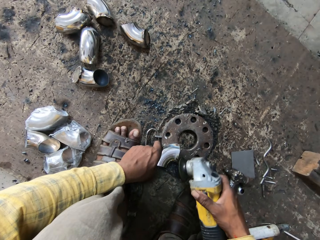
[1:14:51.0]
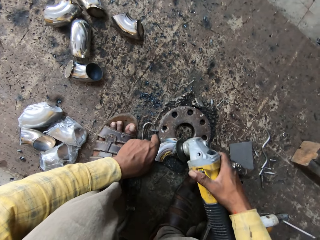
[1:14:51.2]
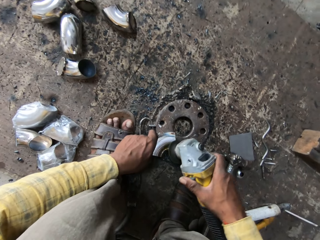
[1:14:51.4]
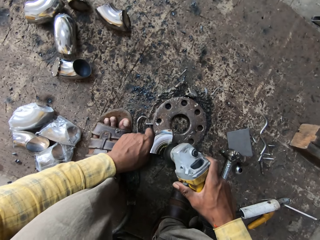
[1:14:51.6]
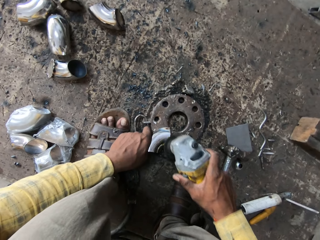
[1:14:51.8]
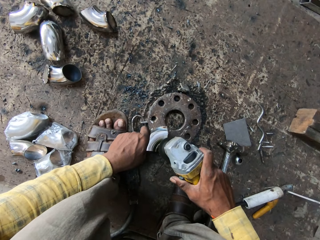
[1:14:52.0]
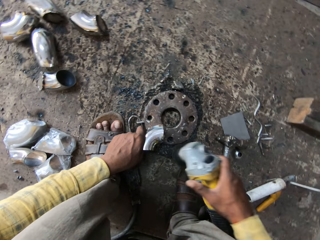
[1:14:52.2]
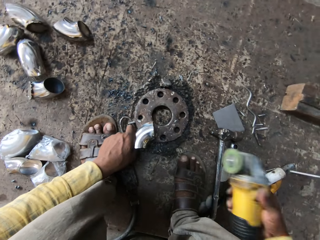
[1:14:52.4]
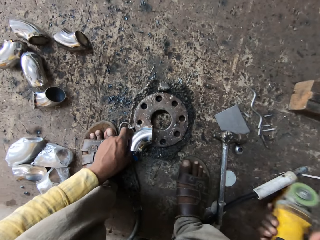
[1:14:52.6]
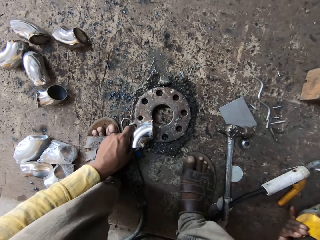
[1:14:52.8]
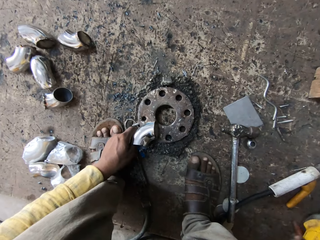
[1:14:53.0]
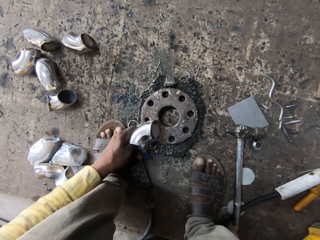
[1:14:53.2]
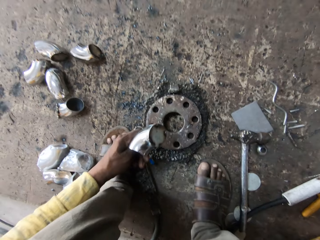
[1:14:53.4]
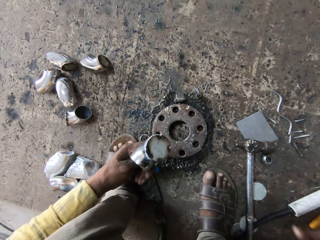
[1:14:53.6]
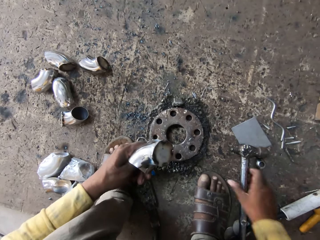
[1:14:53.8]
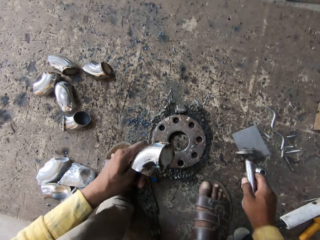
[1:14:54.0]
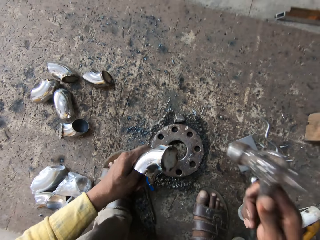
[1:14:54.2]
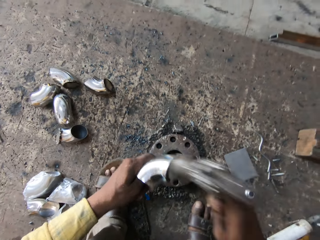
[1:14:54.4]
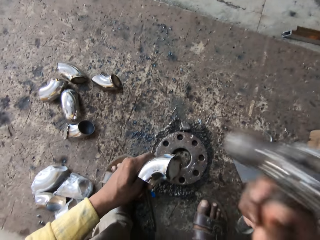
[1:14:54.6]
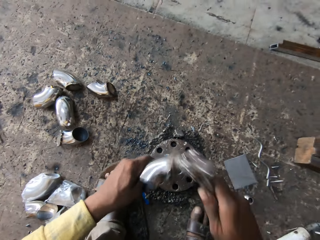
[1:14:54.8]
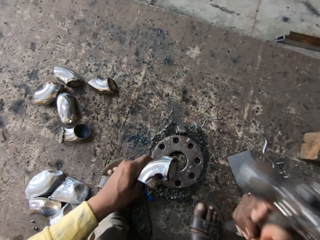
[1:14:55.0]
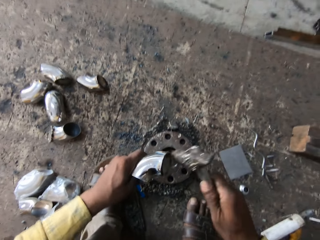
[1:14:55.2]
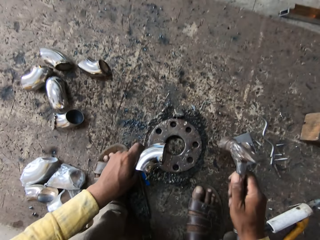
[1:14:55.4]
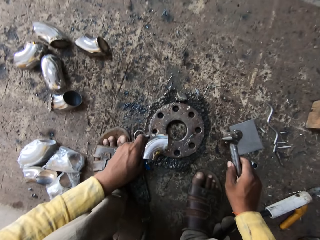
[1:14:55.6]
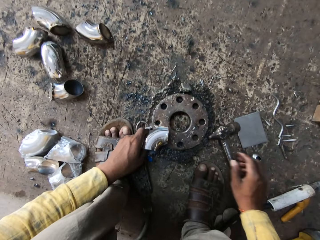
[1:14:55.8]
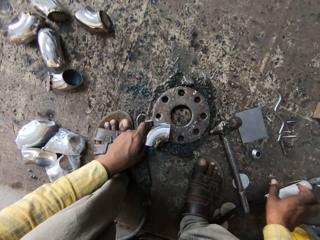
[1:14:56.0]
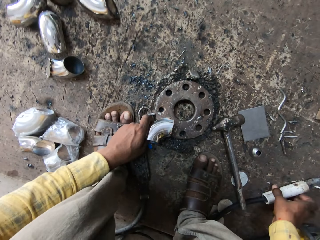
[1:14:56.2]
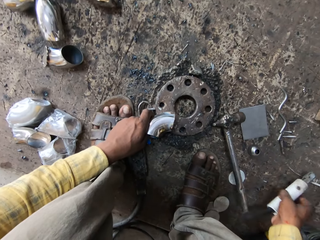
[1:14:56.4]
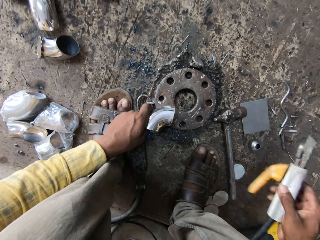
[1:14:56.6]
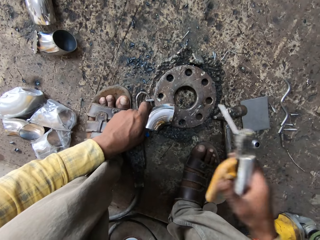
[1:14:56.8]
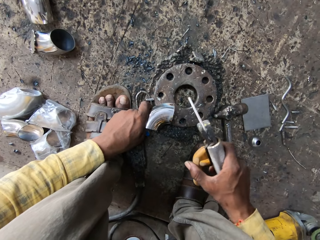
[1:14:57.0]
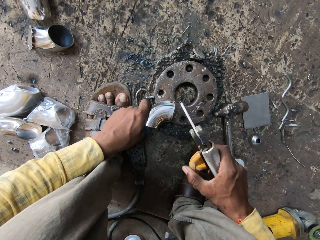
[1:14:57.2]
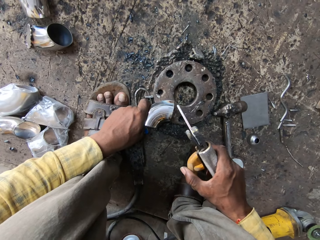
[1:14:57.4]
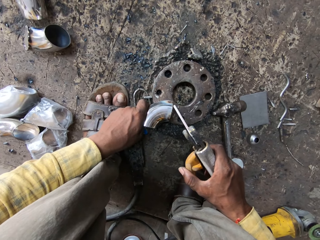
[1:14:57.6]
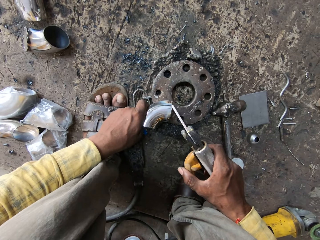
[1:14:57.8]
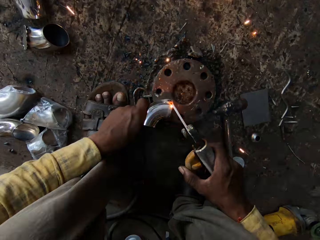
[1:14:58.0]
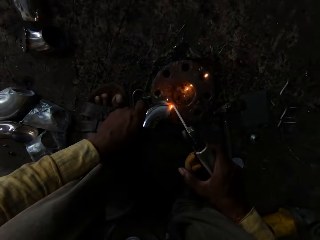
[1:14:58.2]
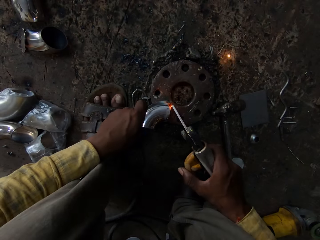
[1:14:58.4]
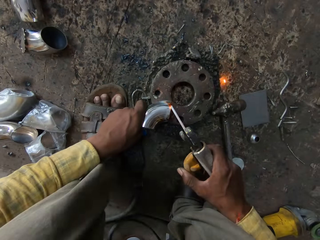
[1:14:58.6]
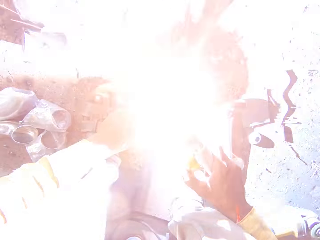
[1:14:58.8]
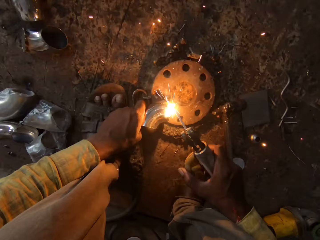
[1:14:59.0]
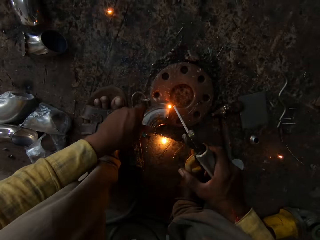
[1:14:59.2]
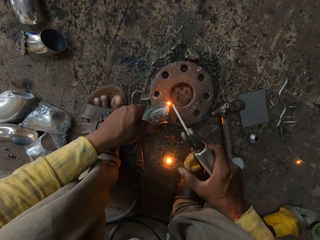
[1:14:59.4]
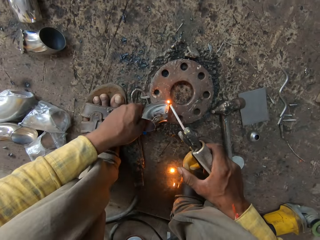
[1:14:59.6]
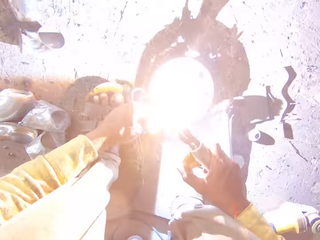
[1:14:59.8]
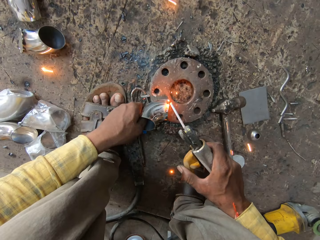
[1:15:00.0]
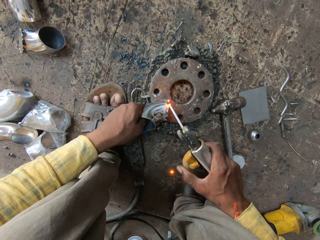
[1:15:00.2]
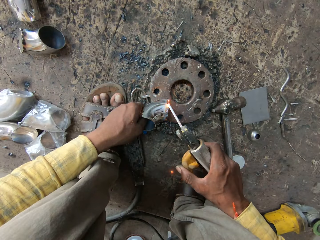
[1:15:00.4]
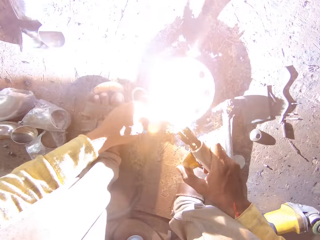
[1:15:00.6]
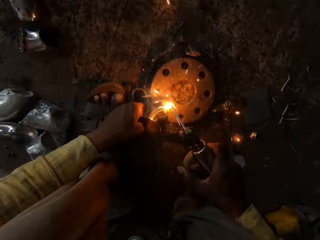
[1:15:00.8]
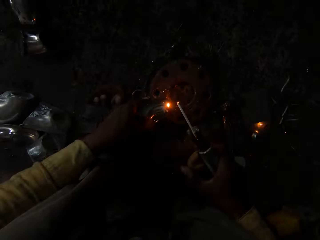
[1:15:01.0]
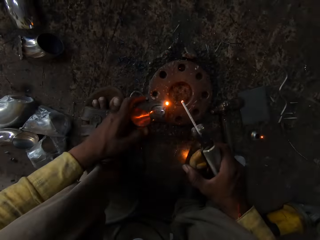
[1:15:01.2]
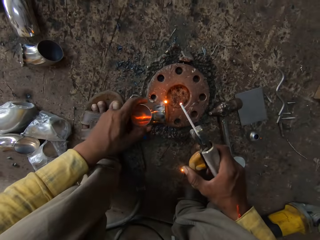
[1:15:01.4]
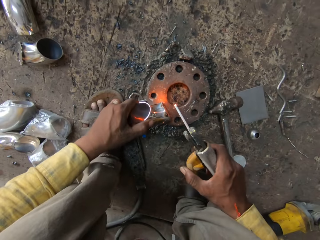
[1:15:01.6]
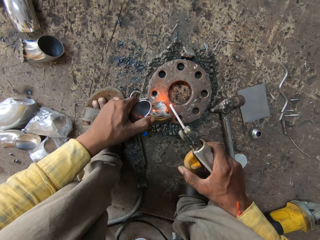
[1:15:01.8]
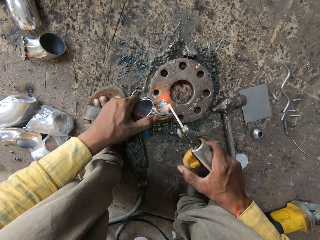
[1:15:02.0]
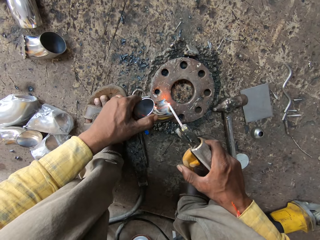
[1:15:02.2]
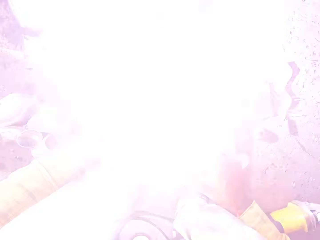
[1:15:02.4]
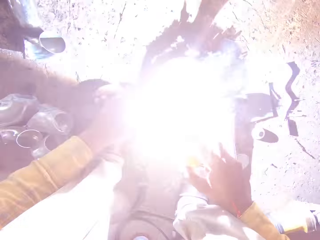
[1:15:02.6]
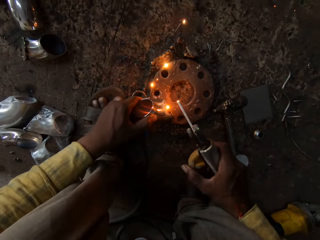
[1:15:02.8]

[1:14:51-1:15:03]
The camera wearer places the welding machine on the ground. They weld the steel with the welding machine on the ground. They pick the hammer on the ground. They hit the steel with the hammer. They put the hammer on the ground. They pick the welding machine on the floor. They weld the steel with the welding machine on the ground.

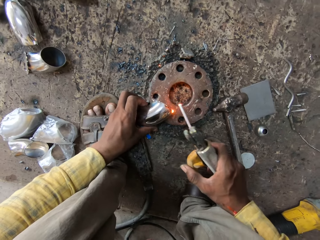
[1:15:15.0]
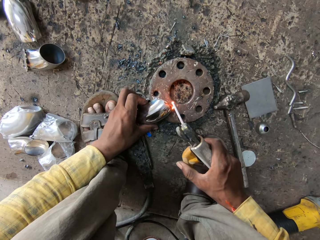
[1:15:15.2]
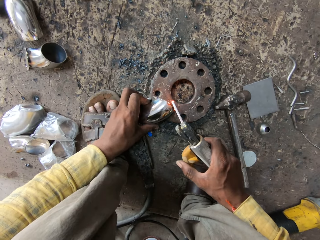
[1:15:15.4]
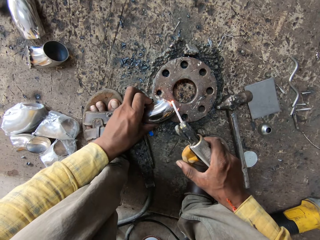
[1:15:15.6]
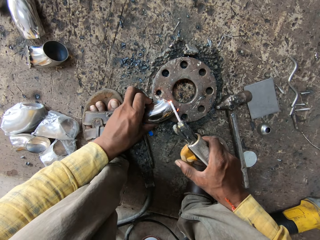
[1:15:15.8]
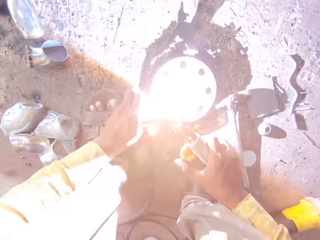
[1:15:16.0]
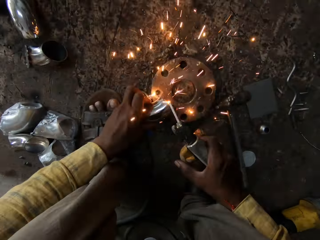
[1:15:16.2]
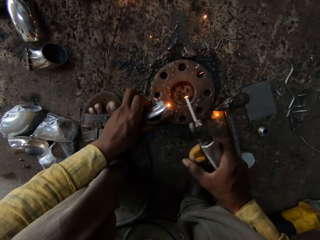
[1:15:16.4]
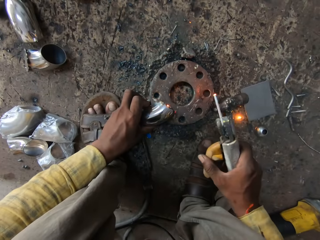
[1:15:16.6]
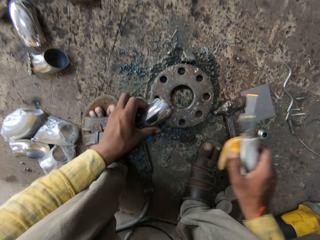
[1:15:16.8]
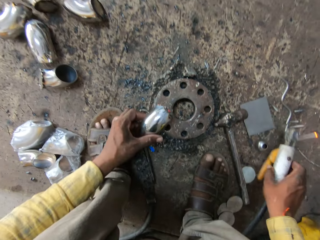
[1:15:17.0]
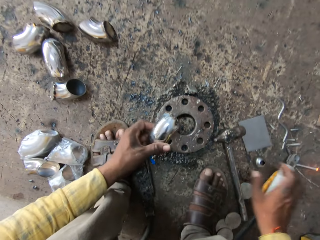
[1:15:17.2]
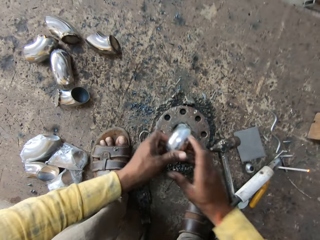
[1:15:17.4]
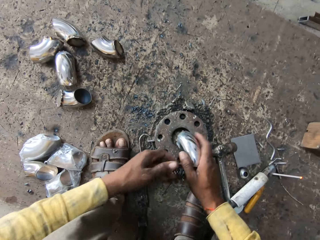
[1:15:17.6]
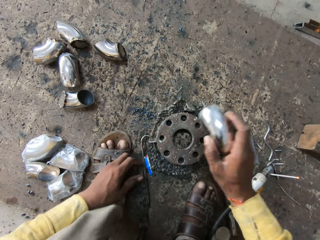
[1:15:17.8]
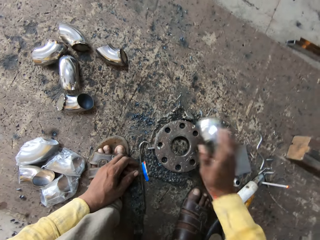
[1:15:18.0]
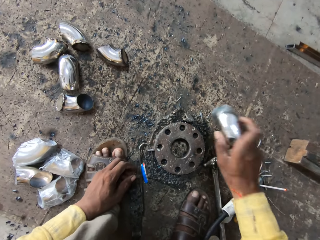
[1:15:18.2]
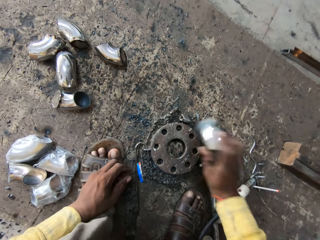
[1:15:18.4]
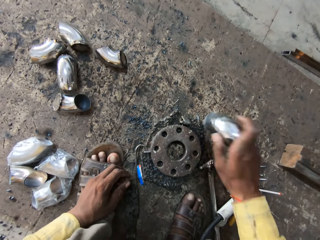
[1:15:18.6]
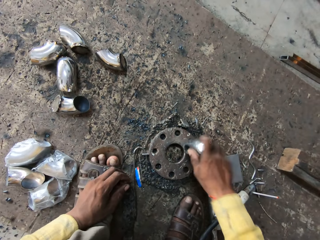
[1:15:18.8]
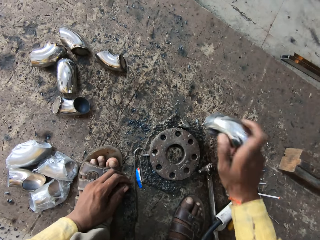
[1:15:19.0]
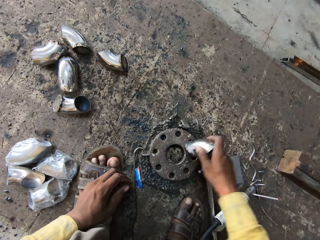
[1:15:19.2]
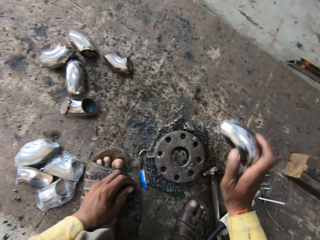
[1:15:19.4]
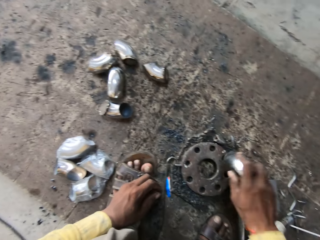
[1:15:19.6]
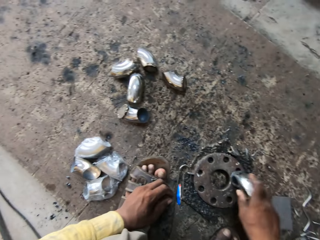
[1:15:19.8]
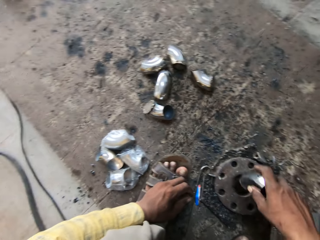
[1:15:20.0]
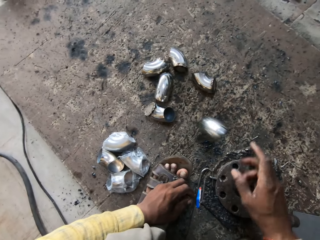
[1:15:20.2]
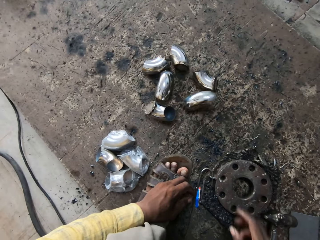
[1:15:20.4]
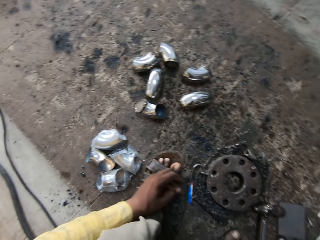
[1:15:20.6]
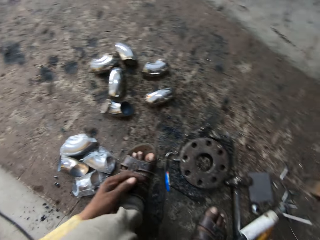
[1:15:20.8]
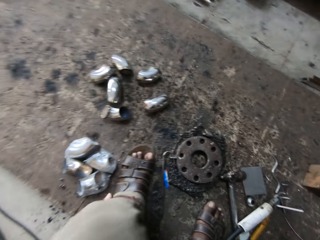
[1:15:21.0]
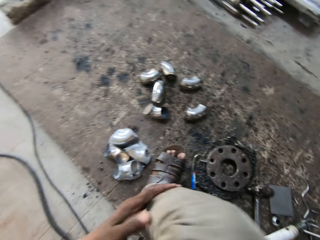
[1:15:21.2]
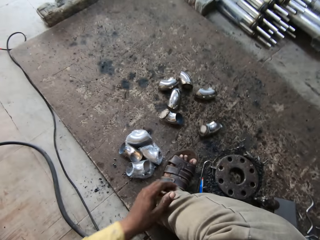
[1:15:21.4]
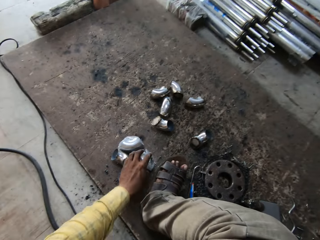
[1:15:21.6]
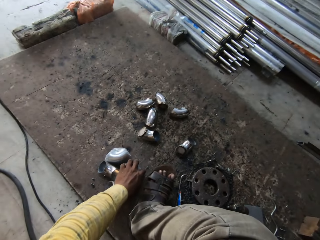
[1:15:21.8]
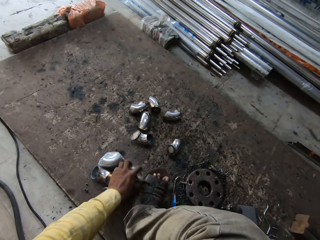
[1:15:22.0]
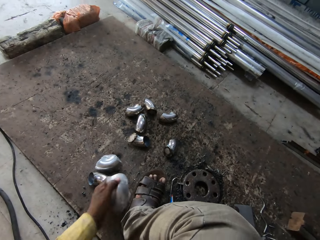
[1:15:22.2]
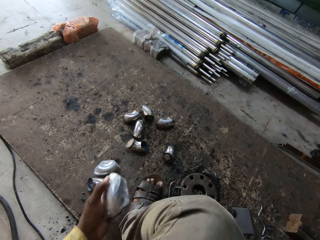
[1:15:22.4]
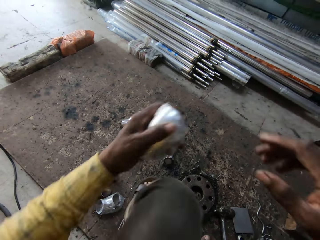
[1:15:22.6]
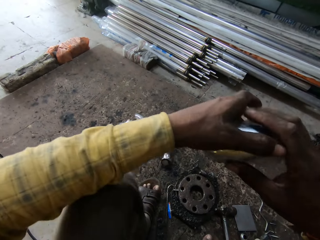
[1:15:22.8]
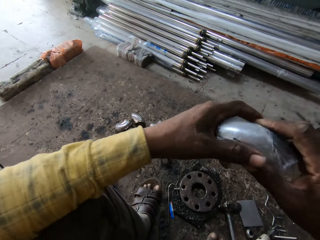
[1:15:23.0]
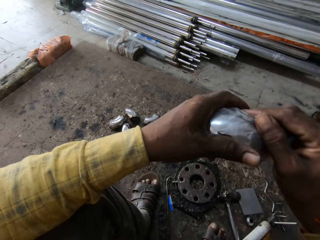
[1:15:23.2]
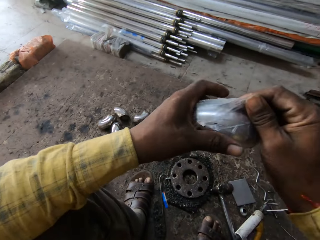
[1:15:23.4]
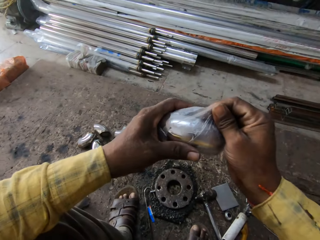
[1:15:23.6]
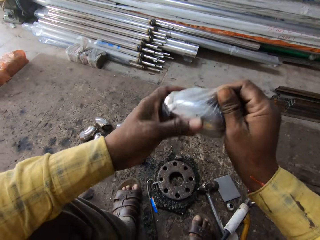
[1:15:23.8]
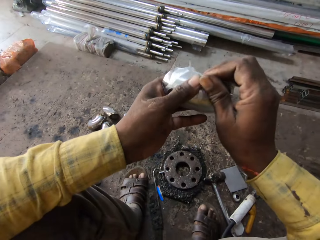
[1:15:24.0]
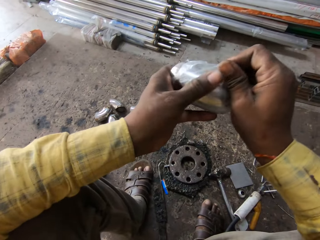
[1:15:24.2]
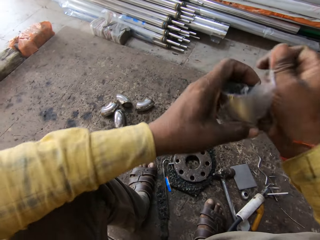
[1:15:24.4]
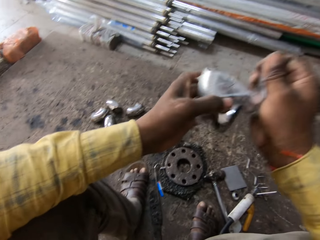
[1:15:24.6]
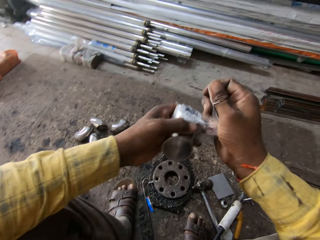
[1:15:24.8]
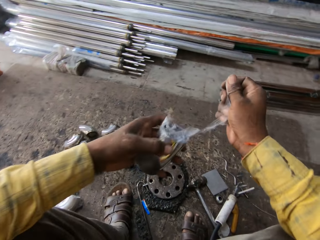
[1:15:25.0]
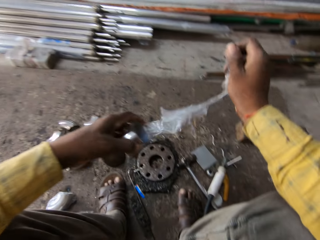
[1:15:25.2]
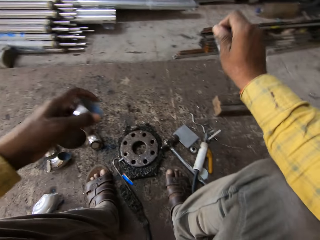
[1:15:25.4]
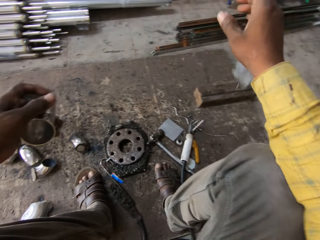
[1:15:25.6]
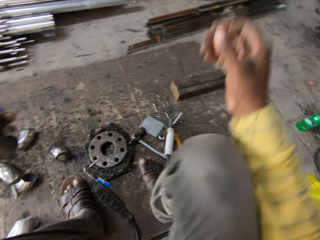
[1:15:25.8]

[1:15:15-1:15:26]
The camera wearer places the welding machine on the ground. They weld the steel with the welding machine on the ground. They hit the steel on the metal on the ground. They throw the steel on the floor. They pick the steel on the ground. They touch the steel. They remove the polythene on the steel.
